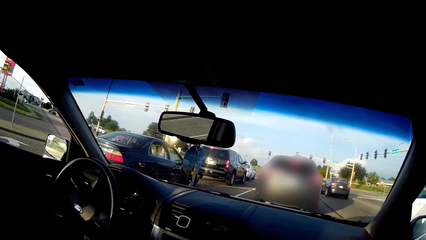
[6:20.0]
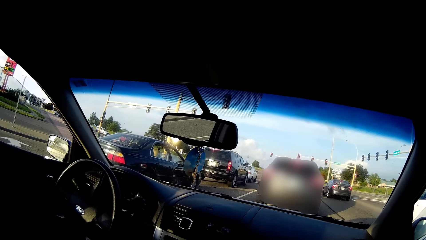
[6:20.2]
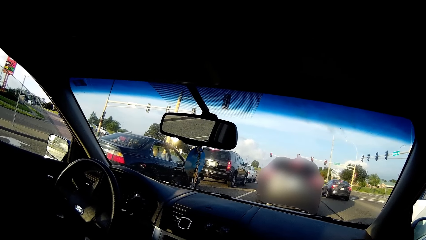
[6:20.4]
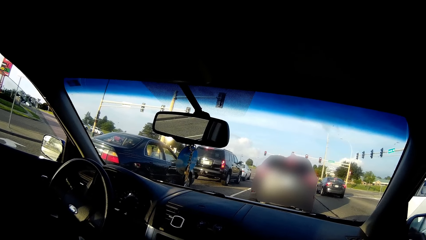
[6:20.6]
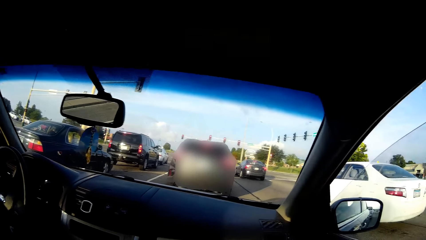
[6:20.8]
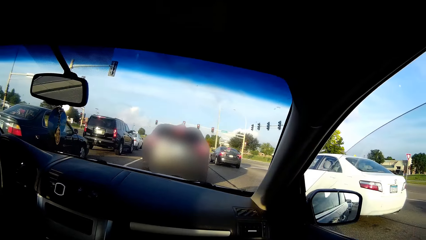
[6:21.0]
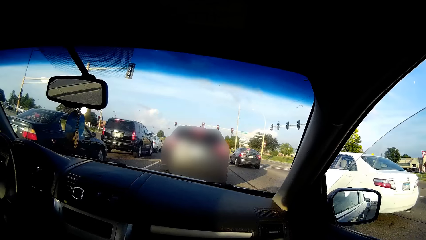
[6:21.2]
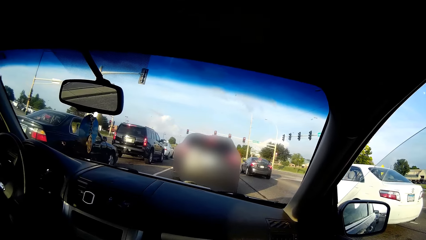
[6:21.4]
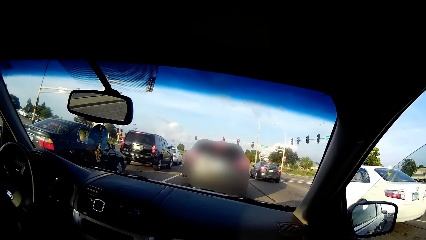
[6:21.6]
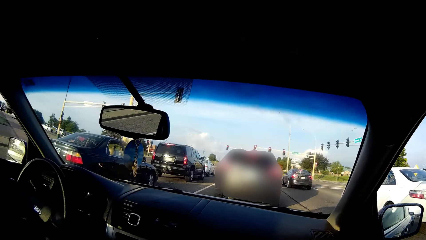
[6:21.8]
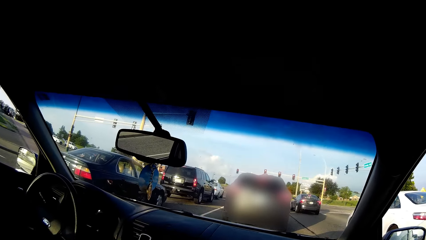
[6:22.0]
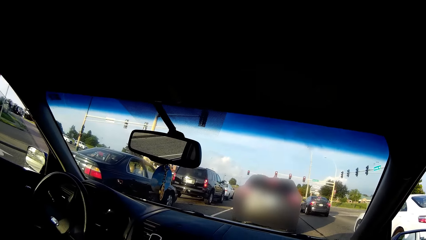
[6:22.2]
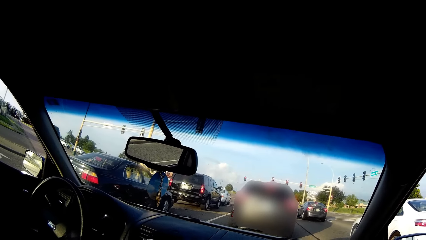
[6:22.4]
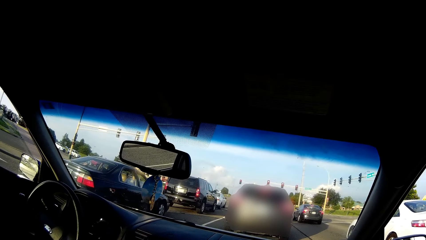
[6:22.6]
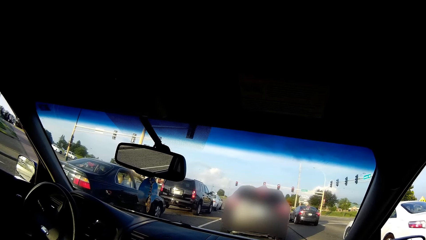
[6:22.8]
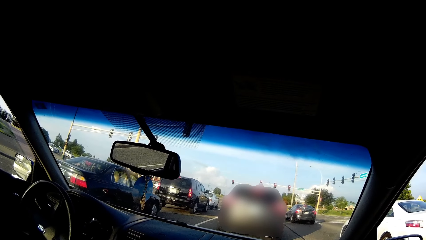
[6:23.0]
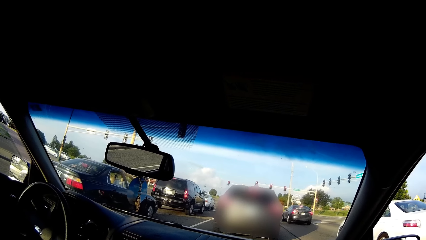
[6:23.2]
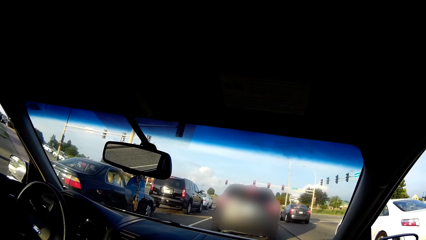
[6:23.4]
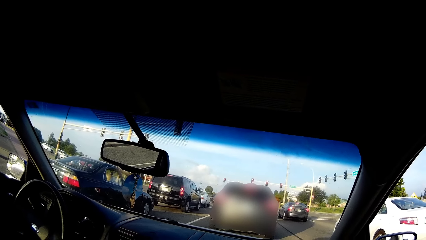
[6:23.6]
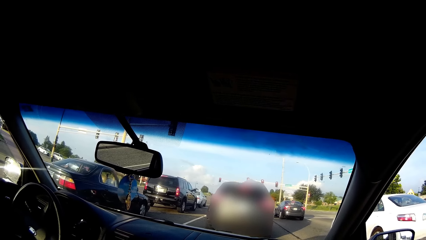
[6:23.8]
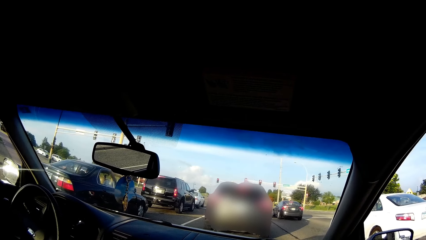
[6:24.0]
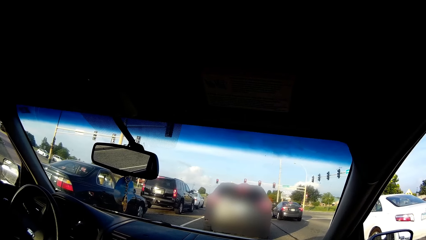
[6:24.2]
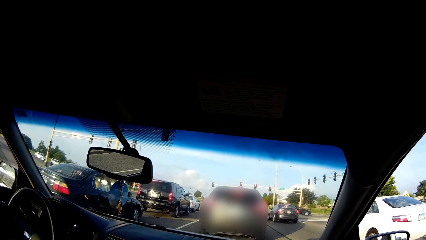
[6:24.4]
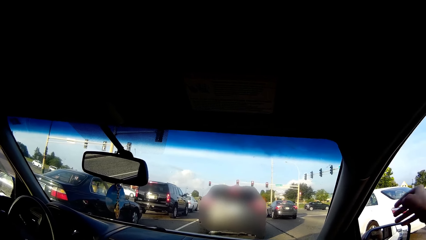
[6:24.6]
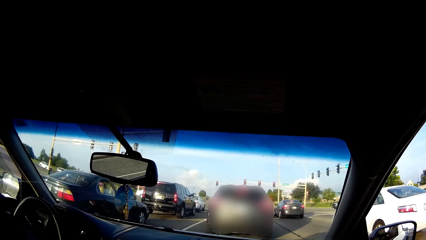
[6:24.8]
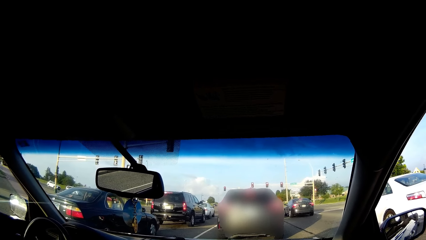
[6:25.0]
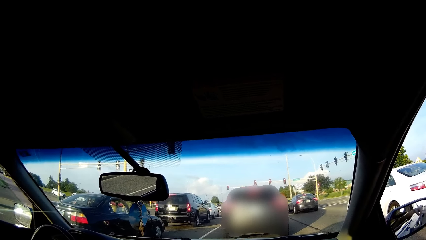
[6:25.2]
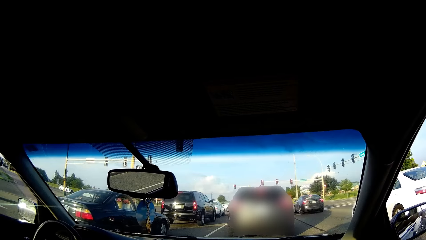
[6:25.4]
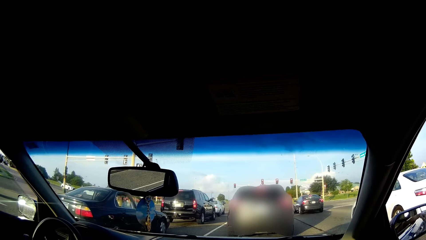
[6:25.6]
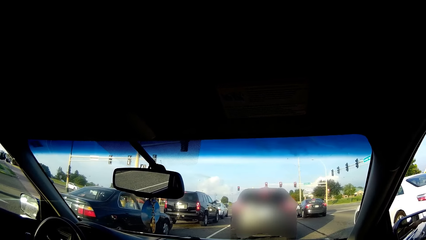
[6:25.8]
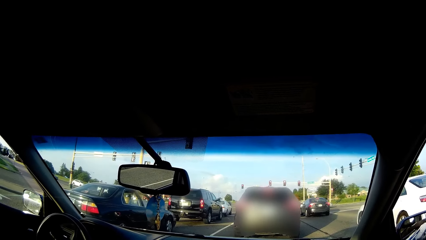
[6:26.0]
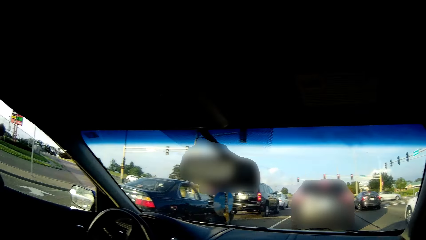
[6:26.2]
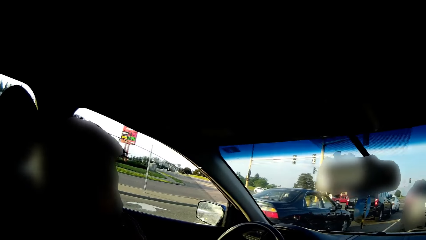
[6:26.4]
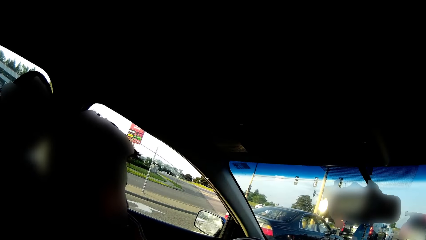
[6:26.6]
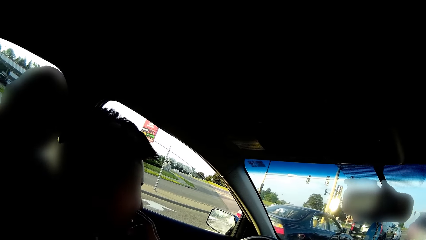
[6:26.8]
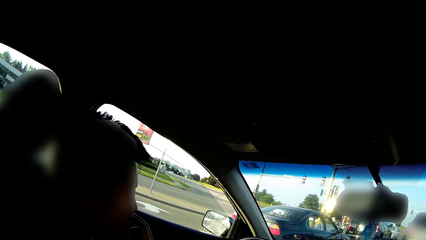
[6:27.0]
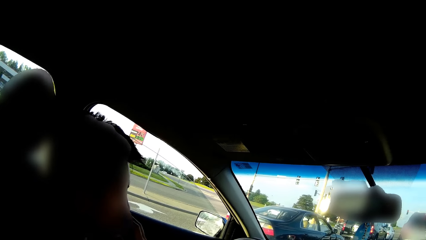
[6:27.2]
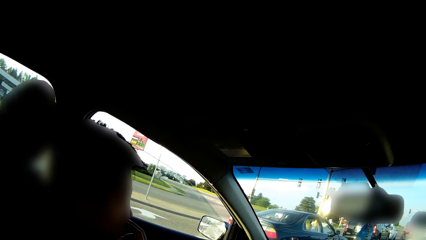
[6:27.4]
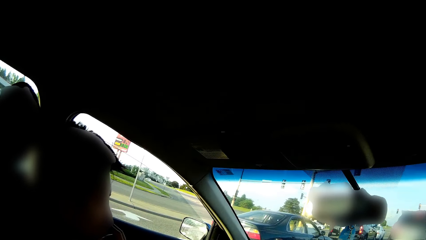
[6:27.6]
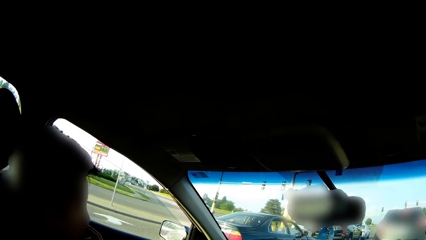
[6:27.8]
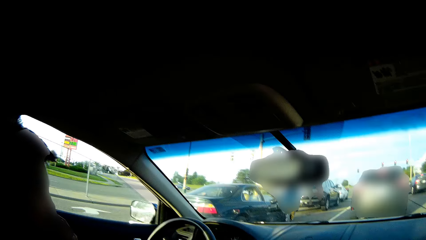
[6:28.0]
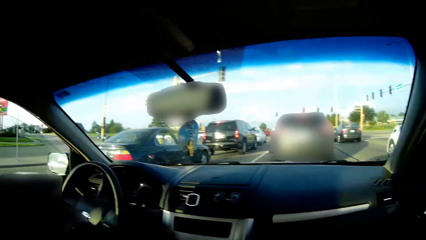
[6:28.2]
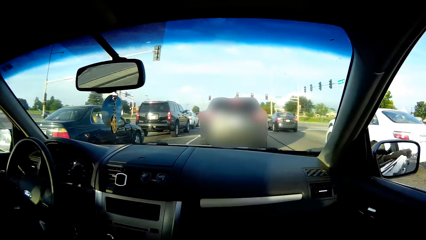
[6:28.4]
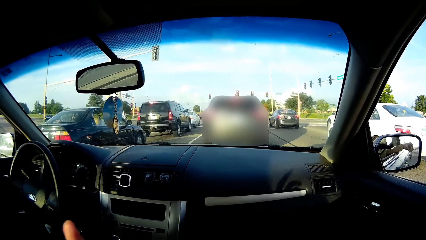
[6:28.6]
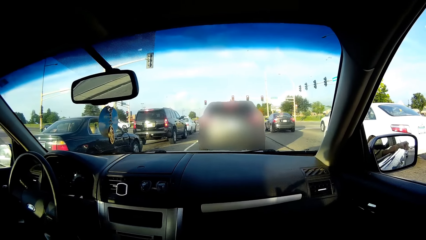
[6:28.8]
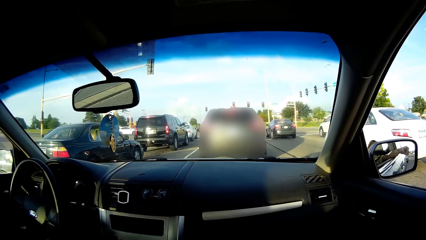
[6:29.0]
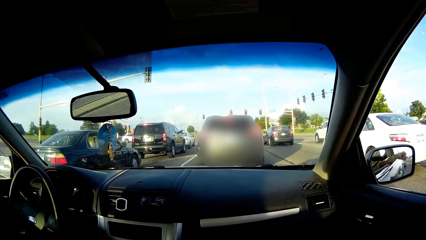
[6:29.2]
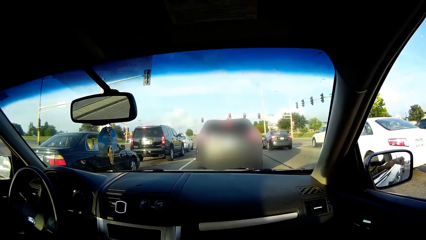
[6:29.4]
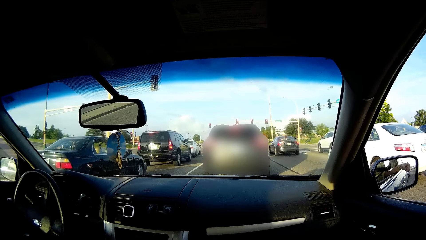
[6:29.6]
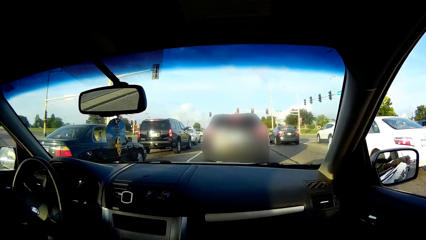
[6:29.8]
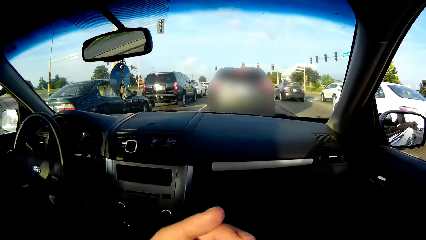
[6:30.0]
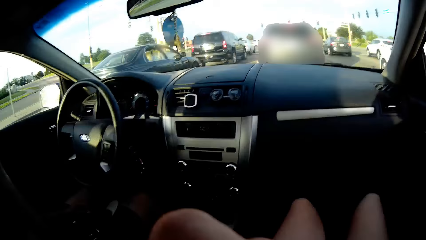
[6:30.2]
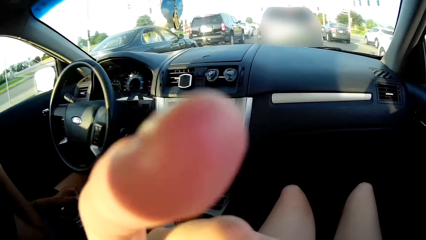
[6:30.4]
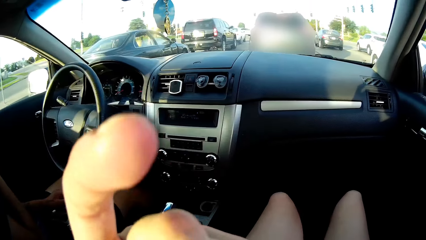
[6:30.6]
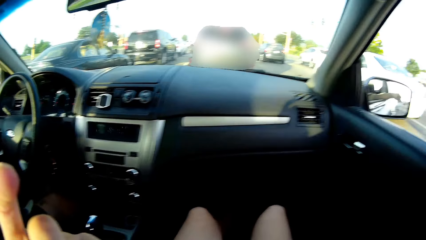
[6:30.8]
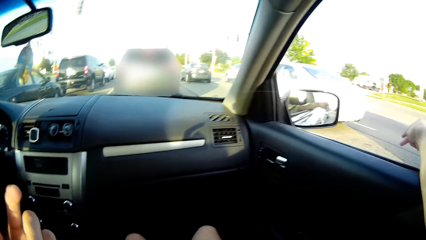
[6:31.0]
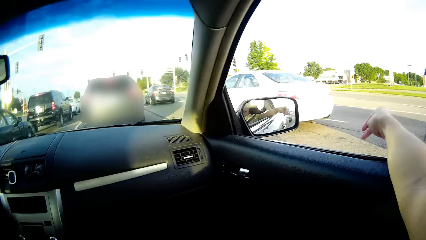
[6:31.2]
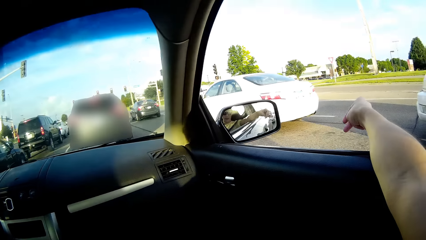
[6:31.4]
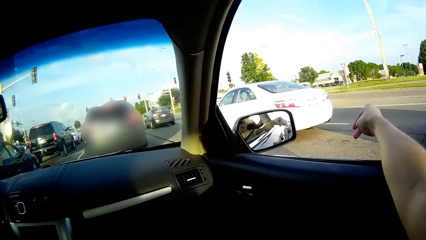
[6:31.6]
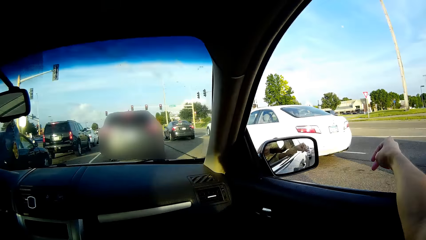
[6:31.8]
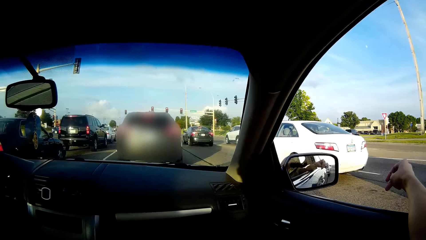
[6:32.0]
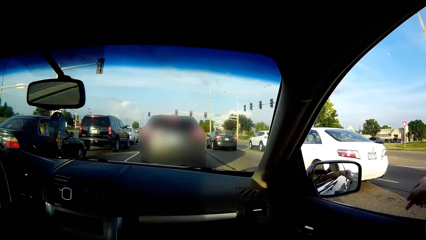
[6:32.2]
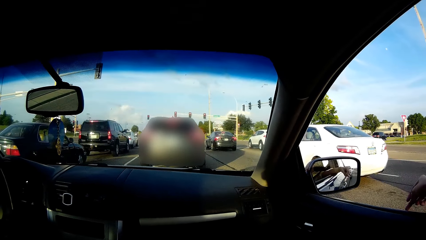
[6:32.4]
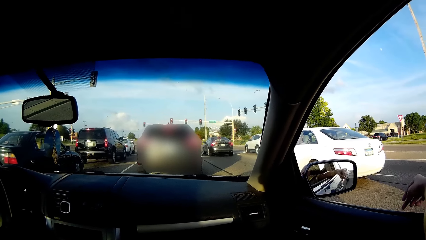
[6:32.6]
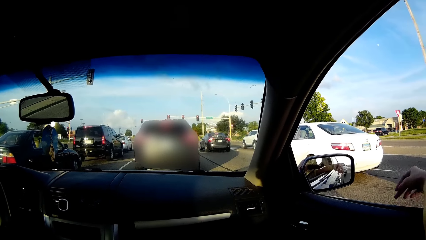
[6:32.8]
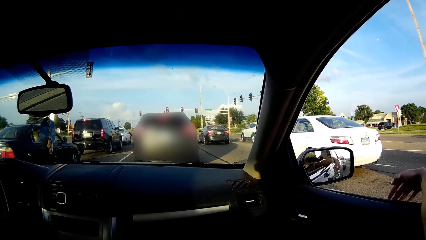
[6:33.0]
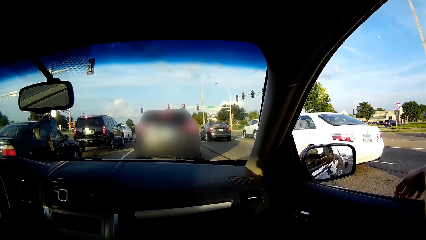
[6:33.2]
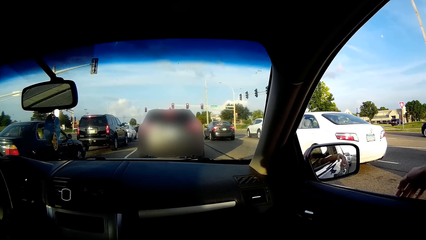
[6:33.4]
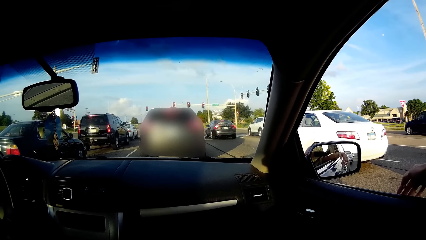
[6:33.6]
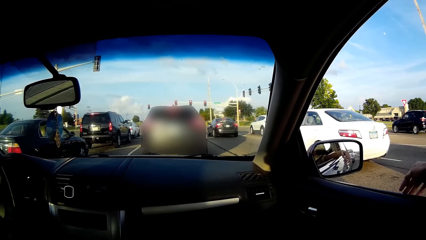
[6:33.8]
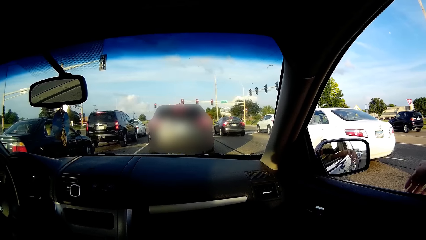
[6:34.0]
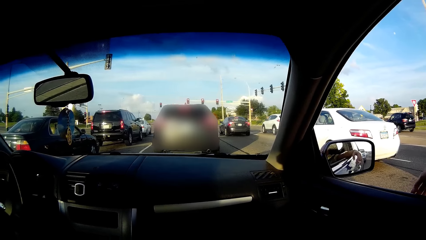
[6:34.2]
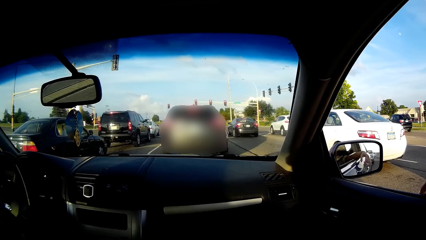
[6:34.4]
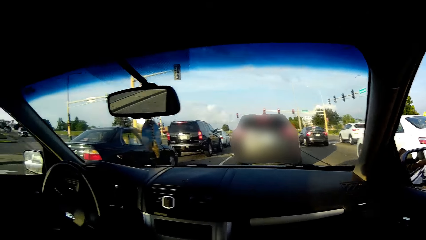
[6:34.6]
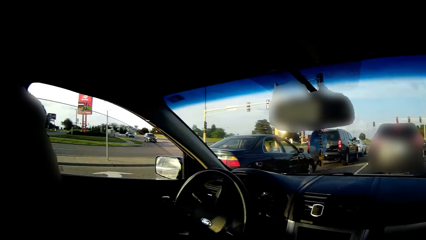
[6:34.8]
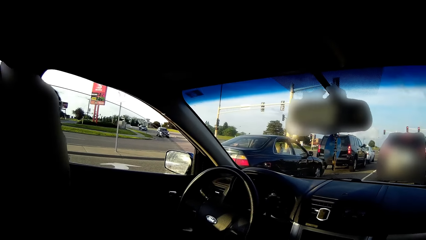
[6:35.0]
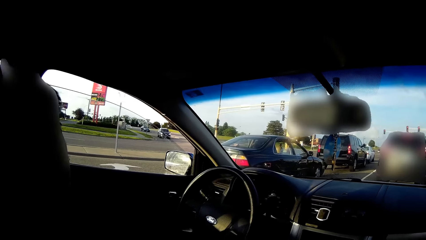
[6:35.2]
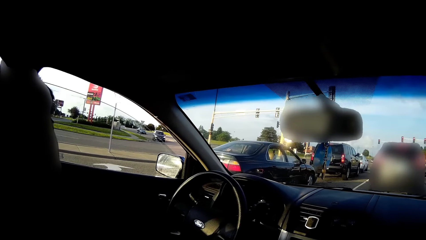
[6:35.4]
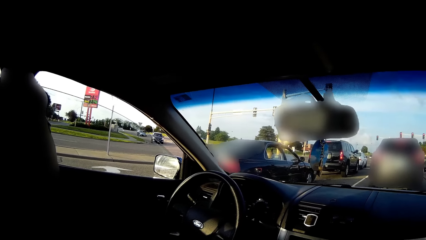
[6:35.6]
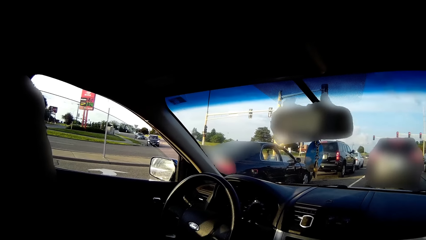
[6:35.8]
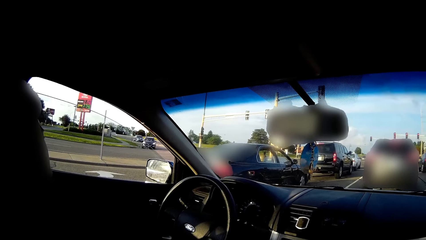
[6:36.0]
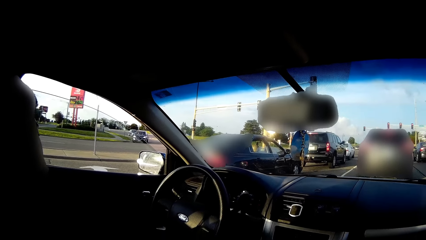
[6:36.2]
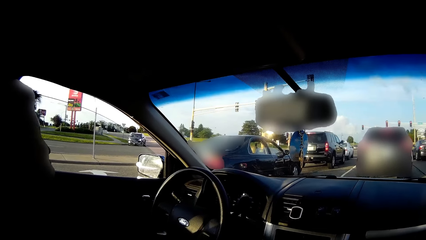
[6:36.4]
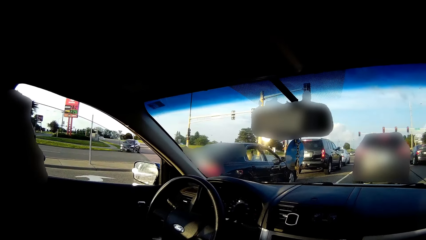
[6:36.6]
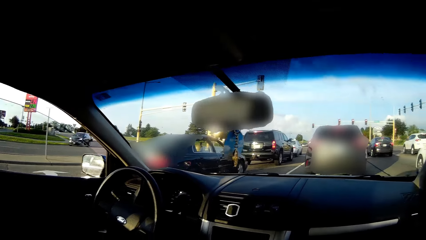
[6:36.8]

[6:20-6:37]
The camera wearer looks around. The man stops the car at a traffic light. The camera wearer talks to the man. She stretches the hand. The man touches his lips with his right hand. The camera wearer moves the left hand. She touches her face with her left hand. She shakes ashes off the cigarette in her right hand on the road through the window. She talks to the man.
